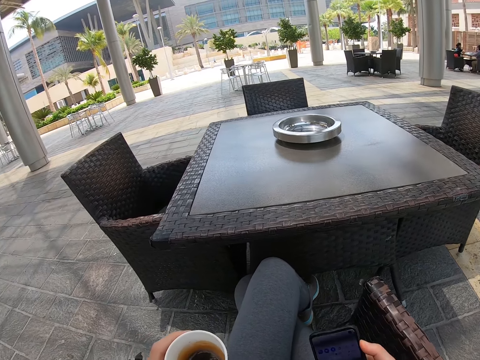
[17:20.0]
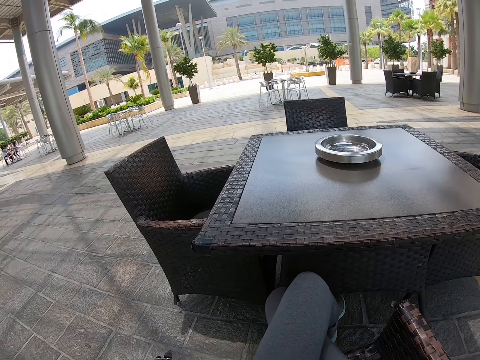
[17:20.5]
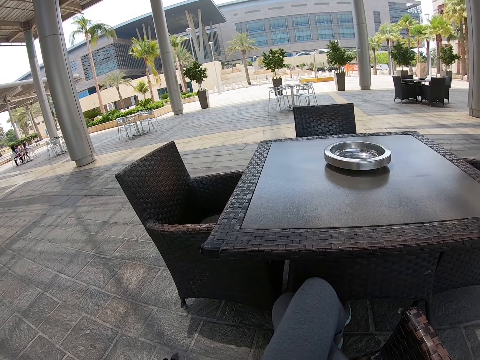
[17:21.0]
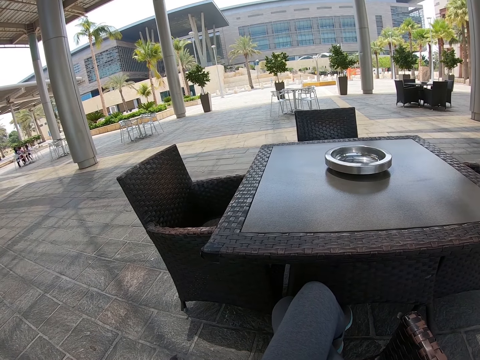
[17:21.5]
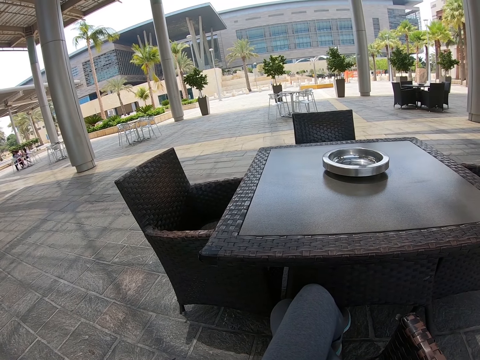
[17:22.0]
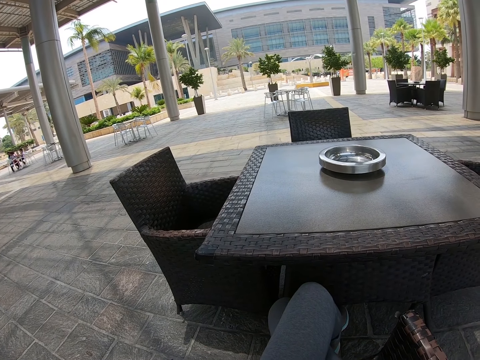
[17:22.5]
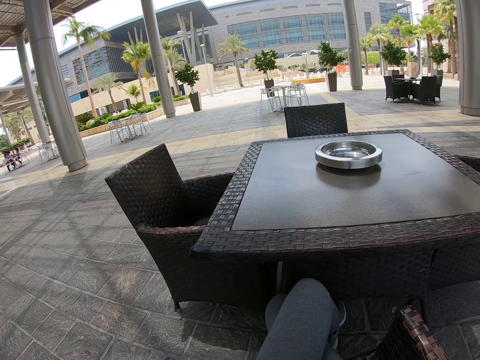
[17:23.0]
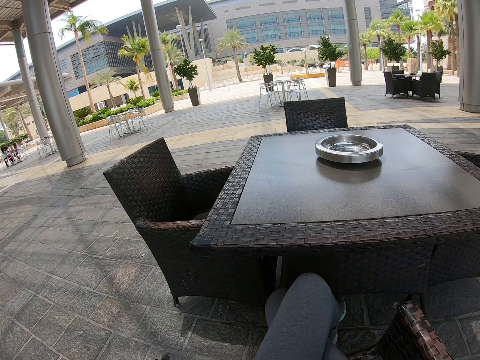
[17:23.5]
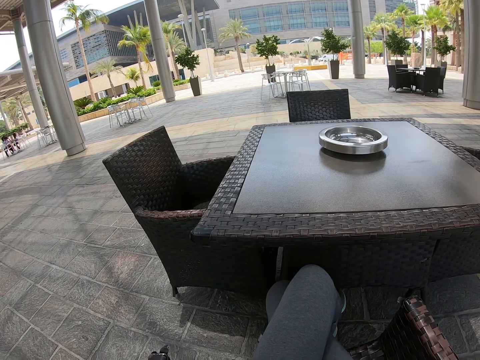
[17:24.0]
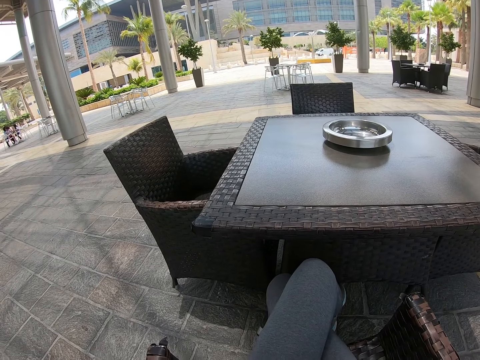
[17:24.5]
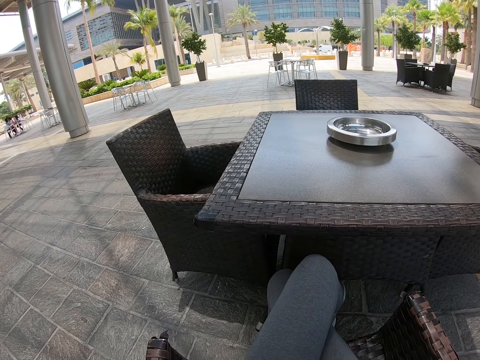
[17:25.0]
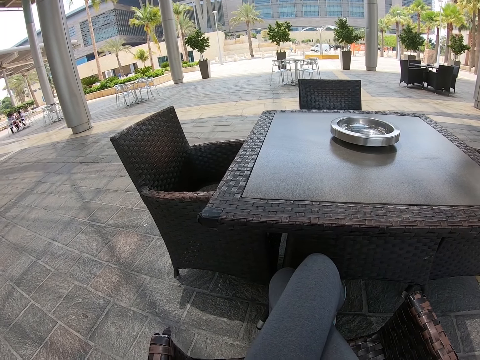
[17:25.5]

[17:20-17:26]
The camera wearer looks around.

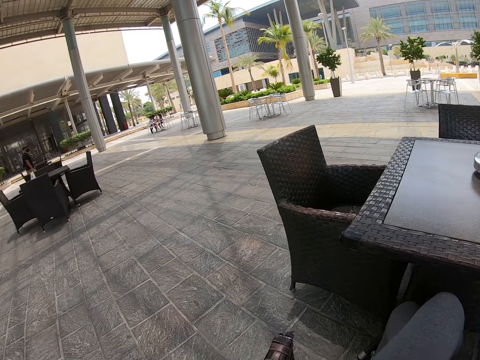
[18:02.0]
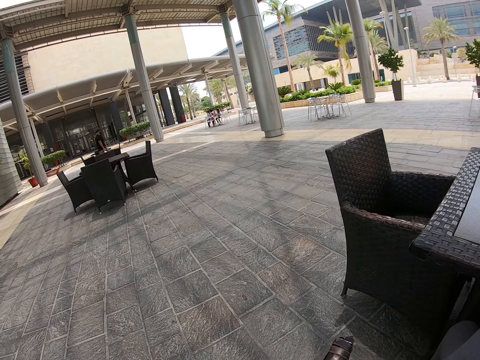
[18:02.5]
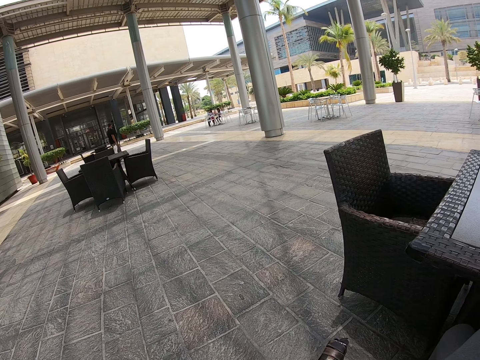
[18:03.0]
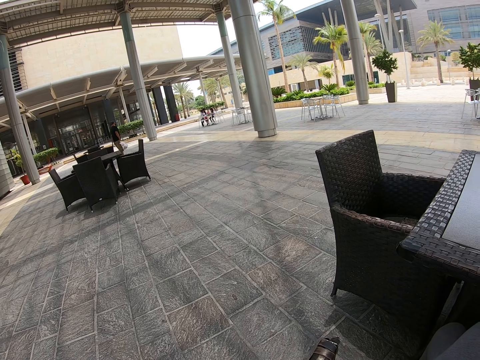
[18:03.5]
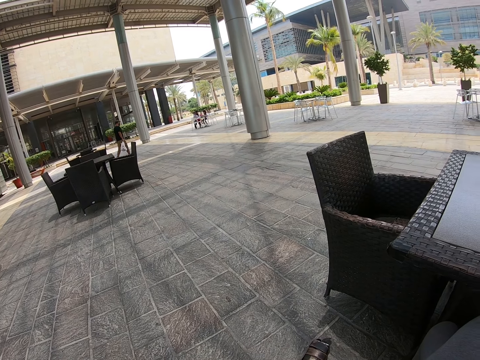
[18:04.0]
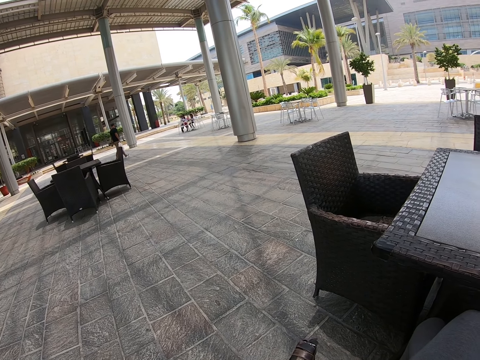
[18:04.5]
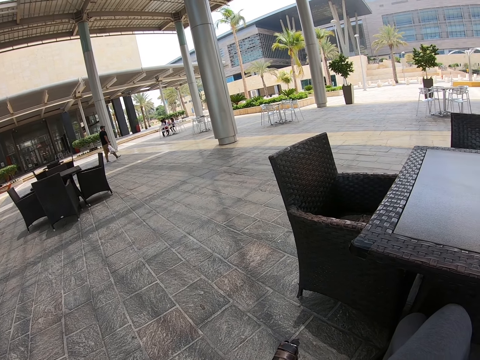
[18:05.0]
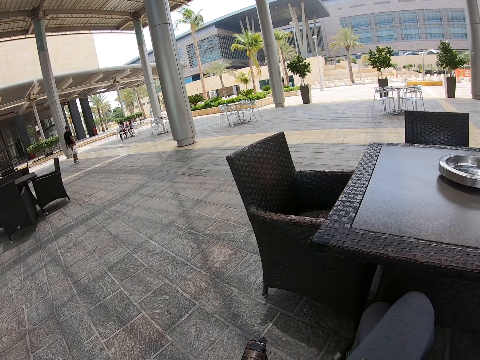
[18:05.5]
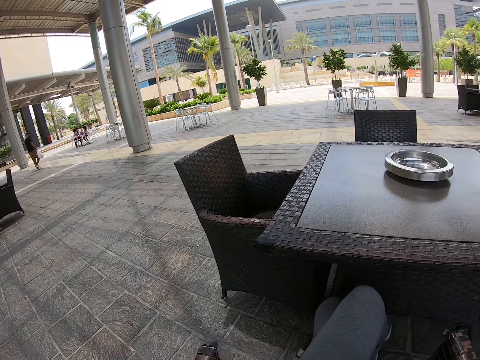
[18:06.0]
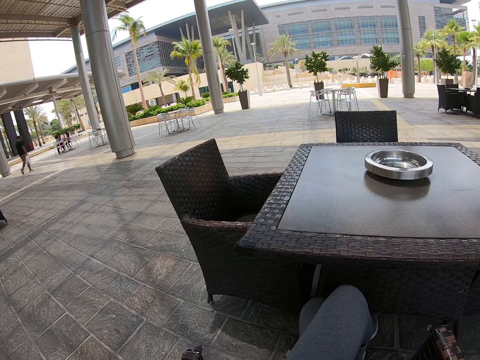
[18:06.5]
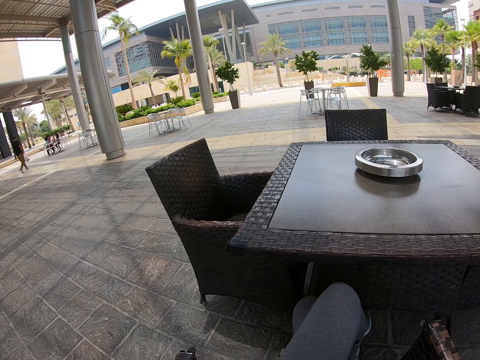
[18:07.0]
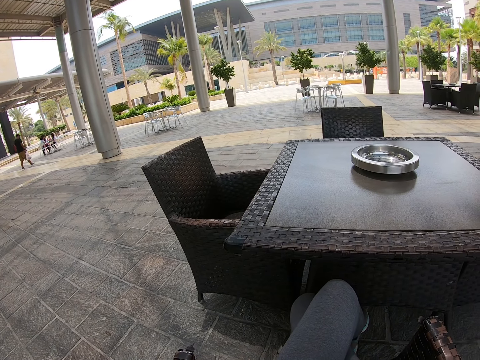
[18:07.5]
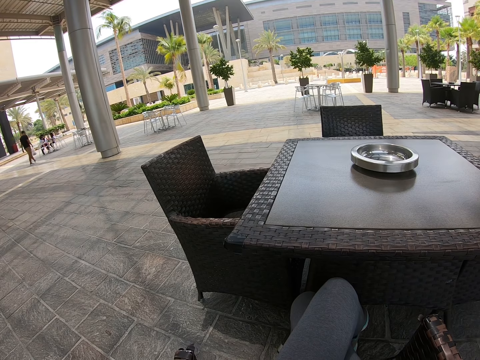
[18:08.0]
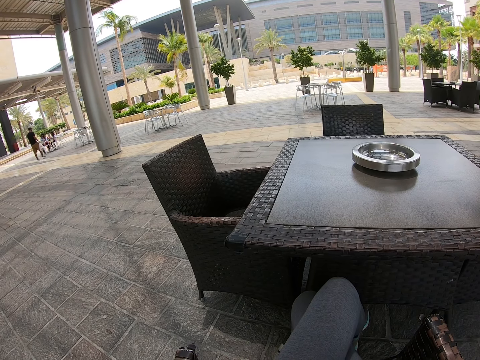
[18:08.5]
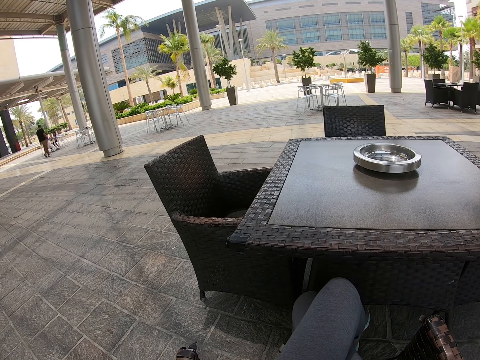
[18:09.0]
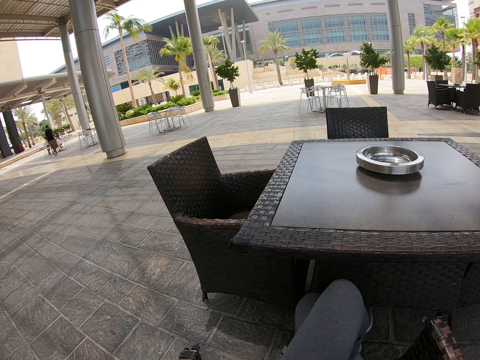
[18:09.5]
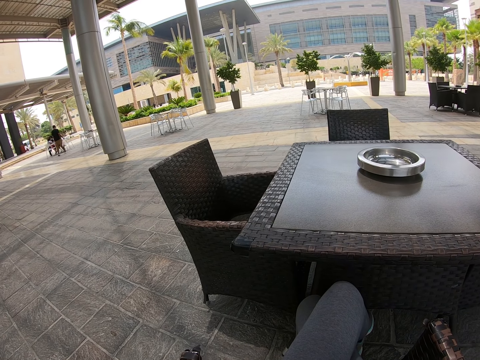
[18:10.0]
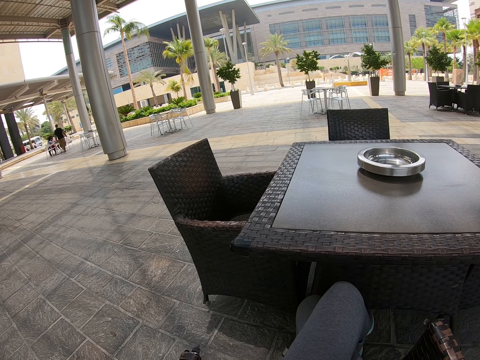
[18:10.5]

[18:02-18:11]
A person walks out of a shop.

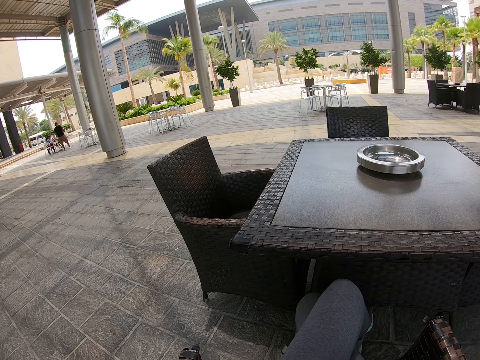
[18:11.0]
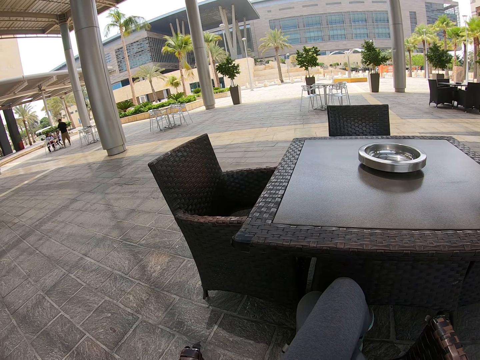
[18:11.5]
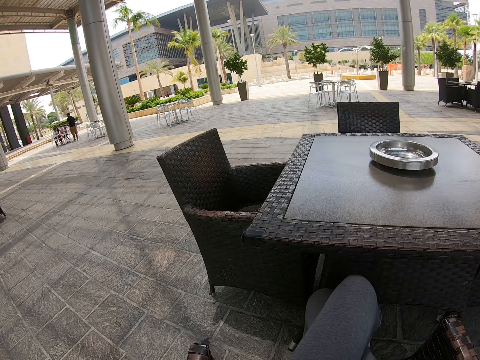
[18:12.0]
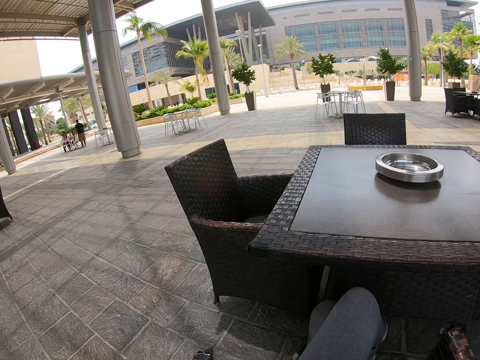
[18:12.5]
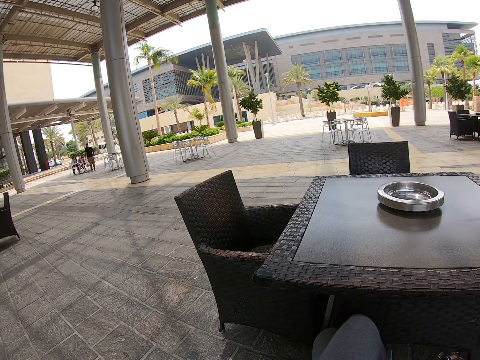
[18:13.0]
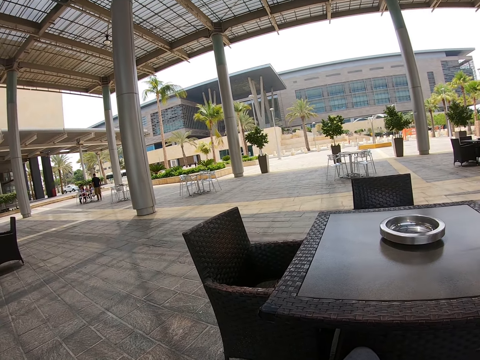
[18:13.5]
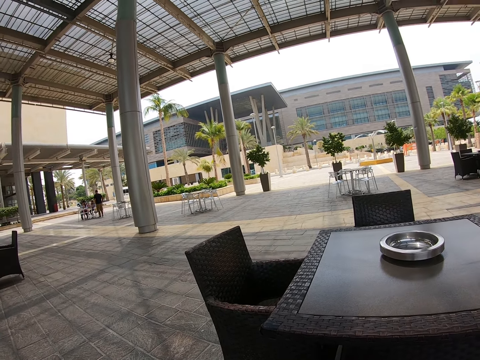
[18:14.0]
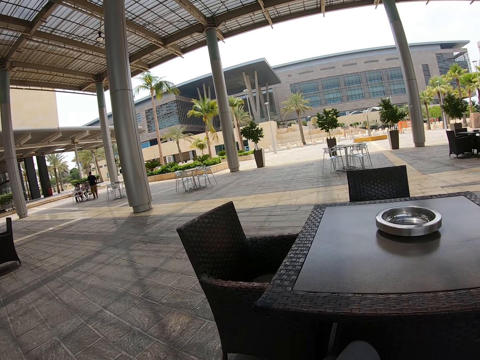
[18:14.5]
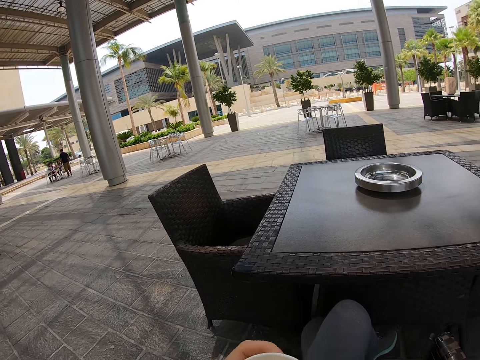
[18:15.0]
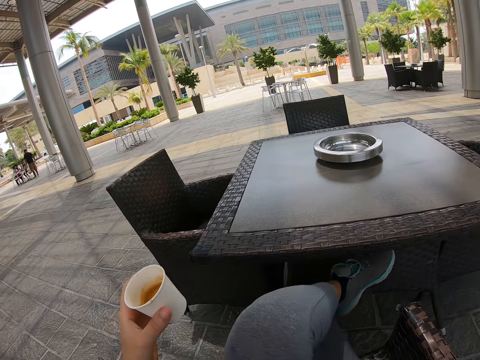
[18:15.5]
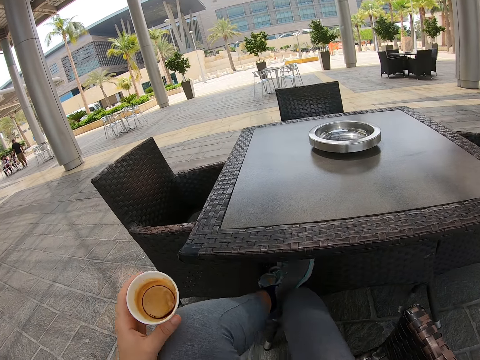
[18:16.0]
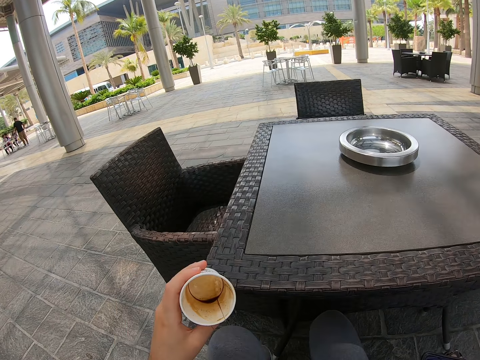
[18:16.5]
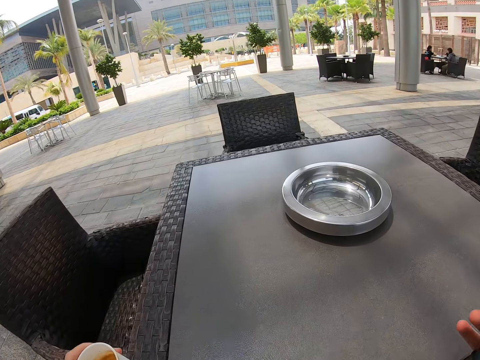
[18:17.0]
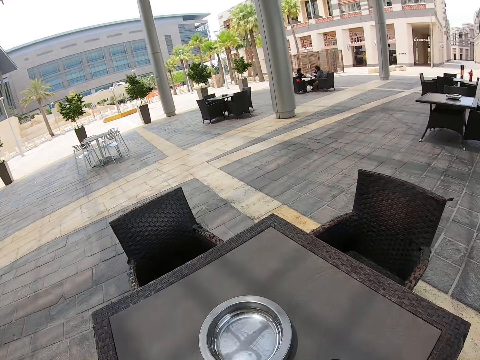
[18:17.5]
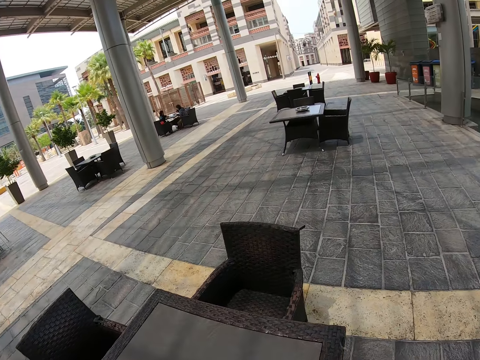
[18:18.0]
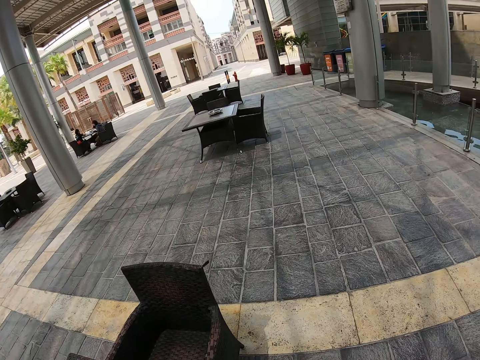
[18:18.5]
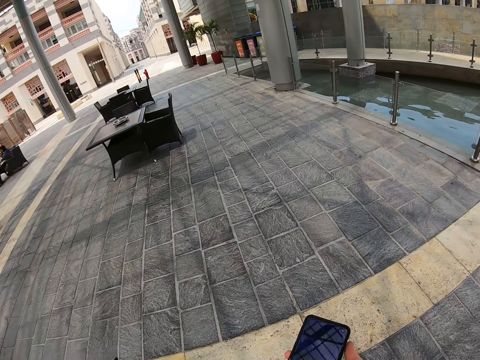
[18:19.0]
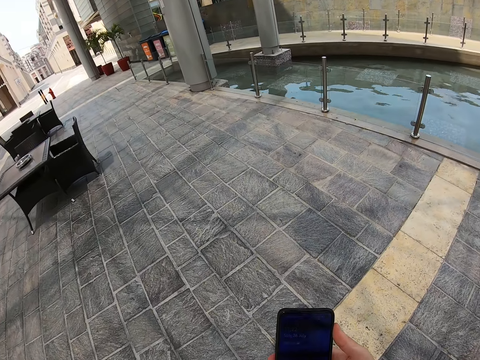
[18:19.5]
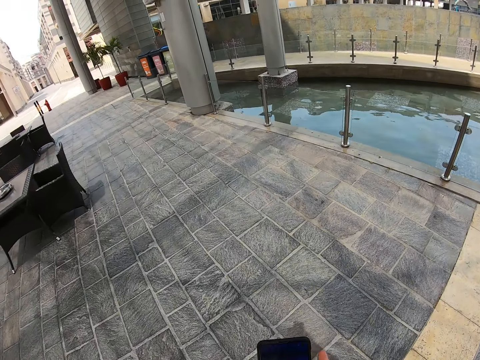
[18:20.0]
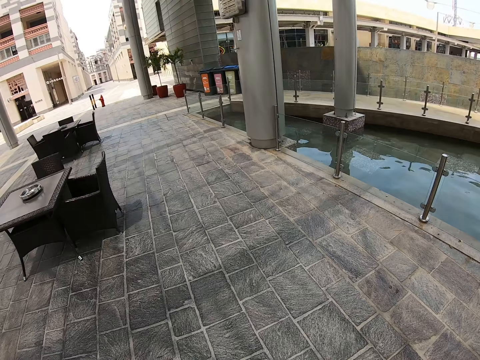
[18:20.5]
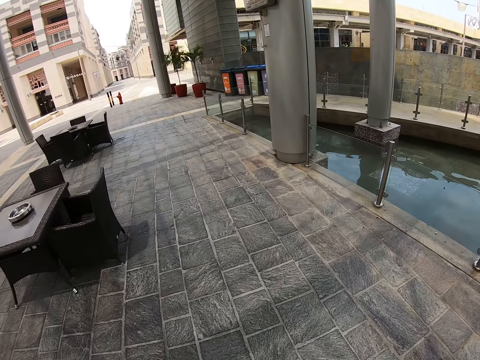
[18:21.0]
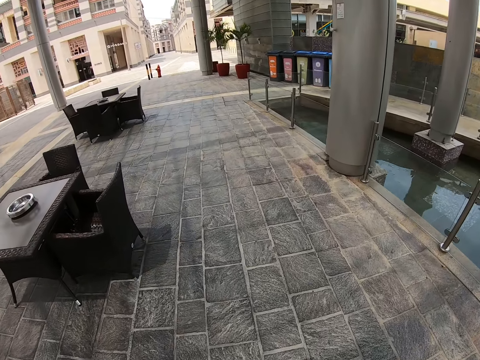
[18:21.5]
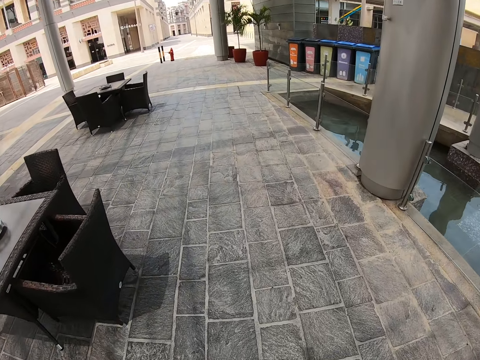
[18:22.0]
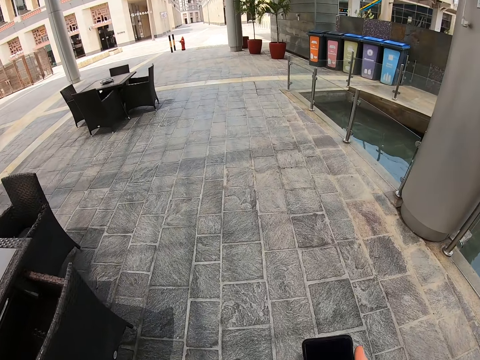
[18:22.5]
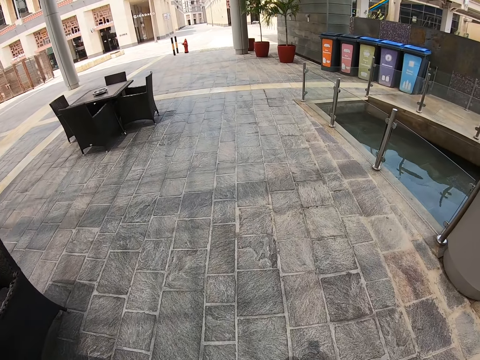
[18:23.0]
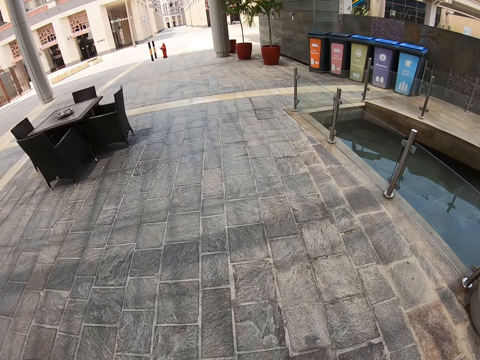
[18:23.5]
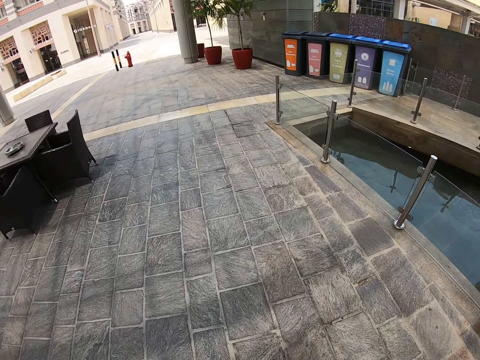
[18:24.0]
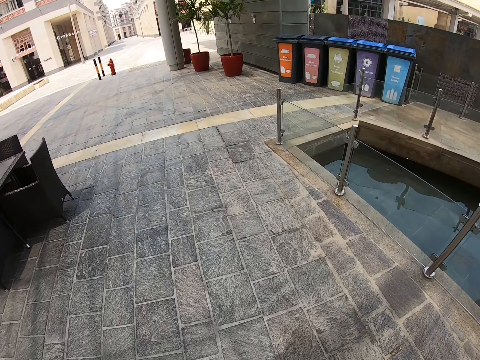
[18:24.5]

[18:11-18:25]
The camera wearer looks around. They hold the cup with the left hand. They move the left leg from the right leg. They hold the phone with the right hand and stand up. They walk around. They hold the phone with the right hand. They walk around.
